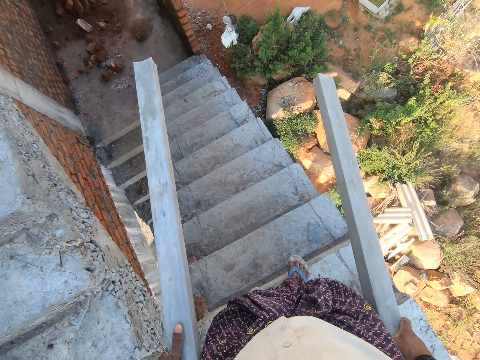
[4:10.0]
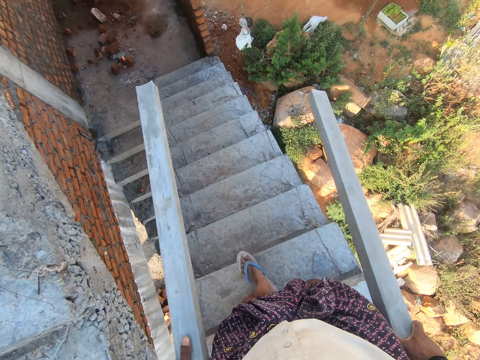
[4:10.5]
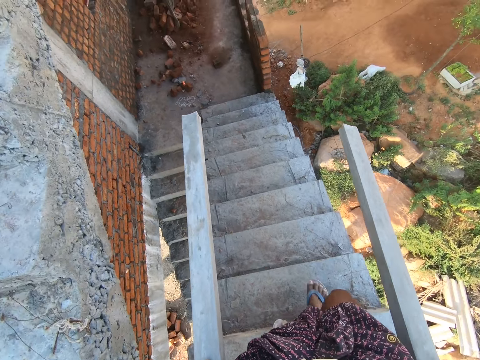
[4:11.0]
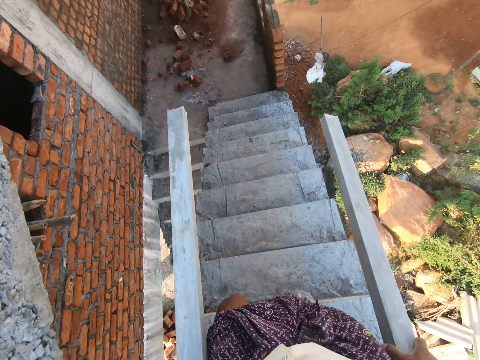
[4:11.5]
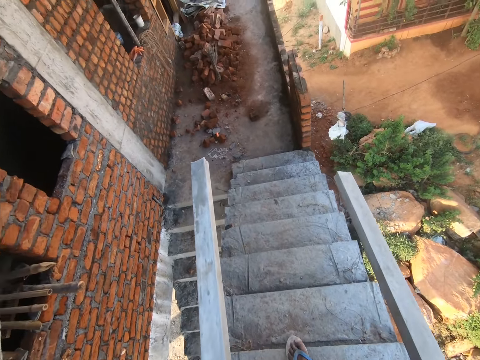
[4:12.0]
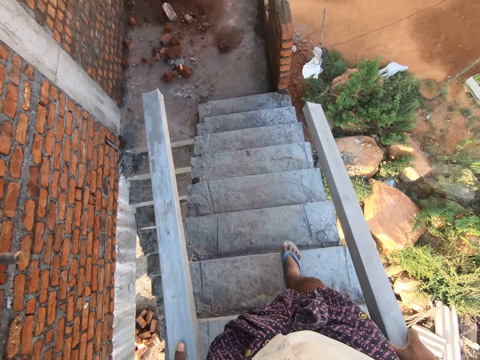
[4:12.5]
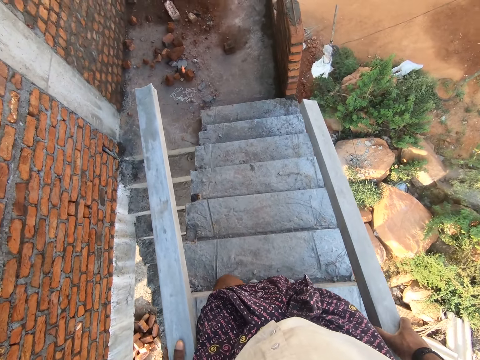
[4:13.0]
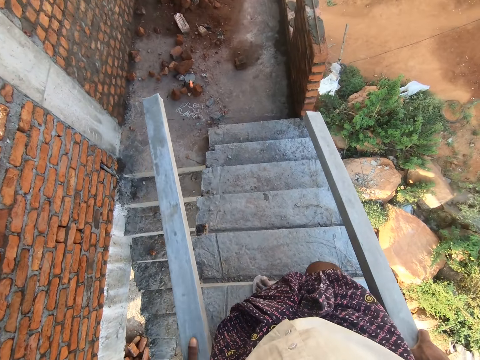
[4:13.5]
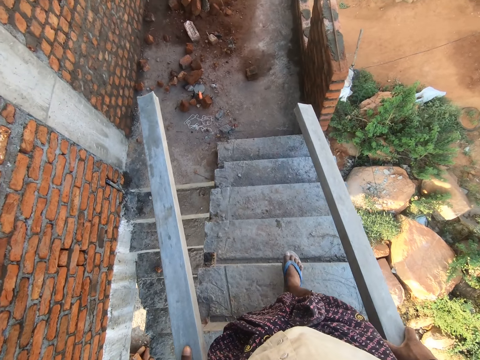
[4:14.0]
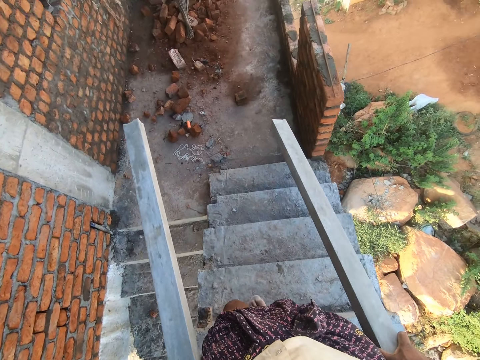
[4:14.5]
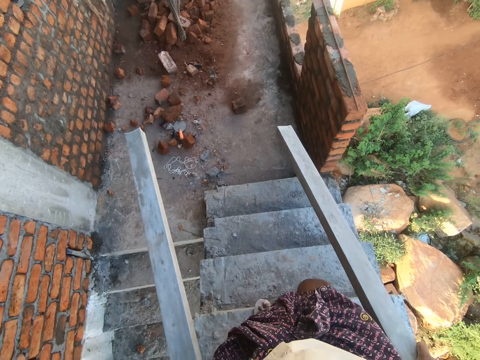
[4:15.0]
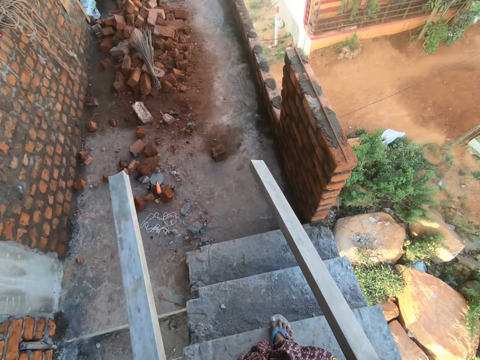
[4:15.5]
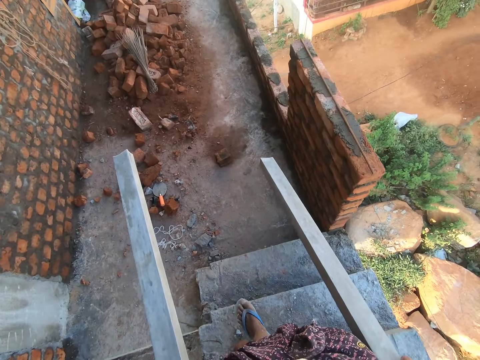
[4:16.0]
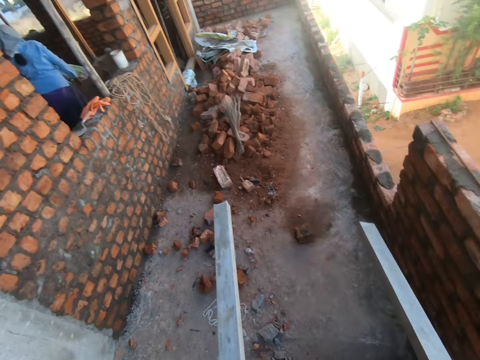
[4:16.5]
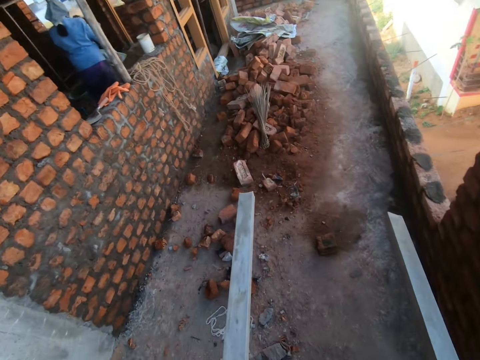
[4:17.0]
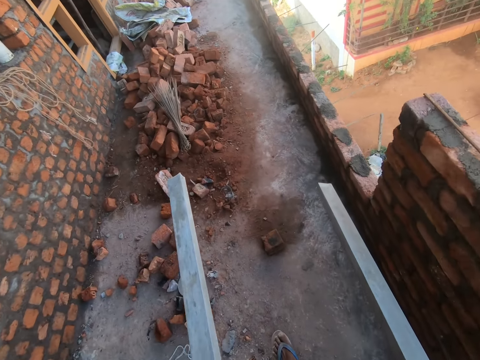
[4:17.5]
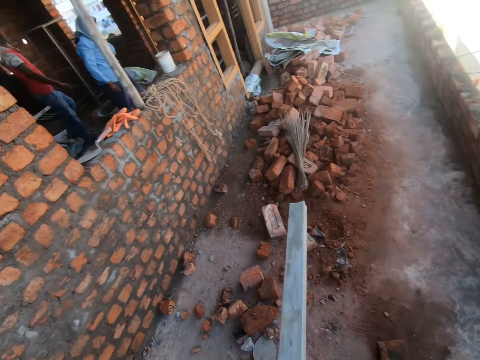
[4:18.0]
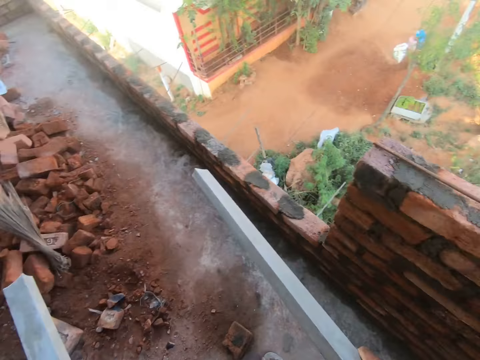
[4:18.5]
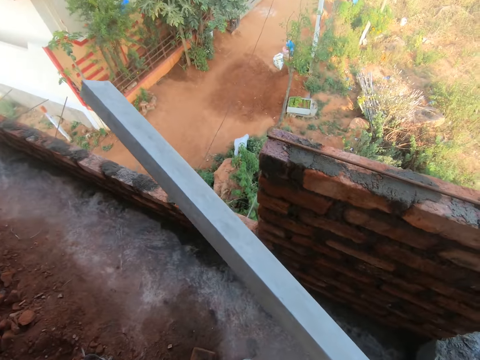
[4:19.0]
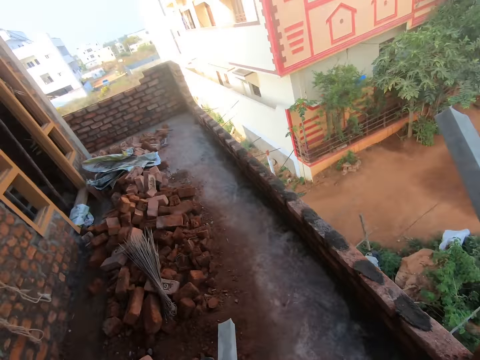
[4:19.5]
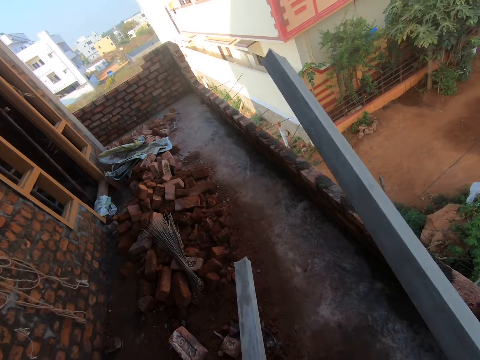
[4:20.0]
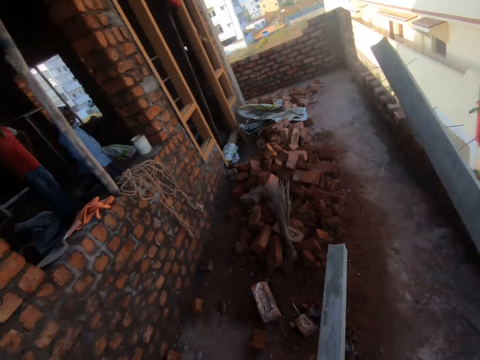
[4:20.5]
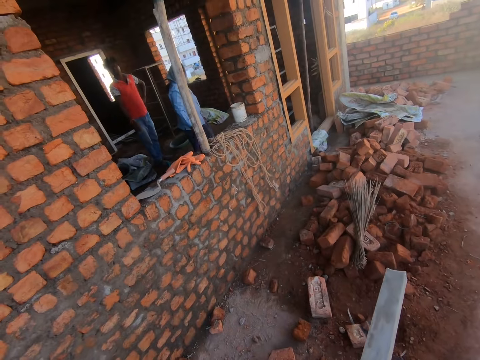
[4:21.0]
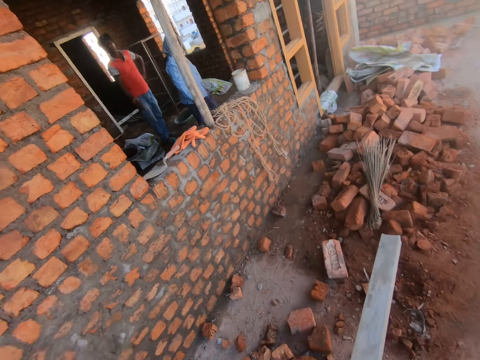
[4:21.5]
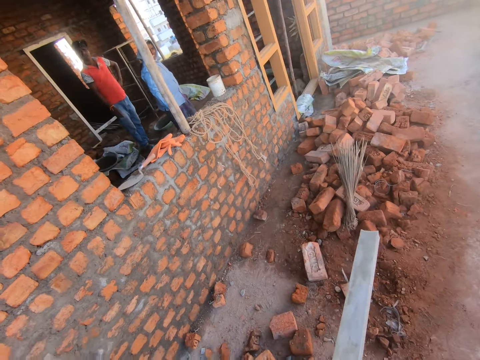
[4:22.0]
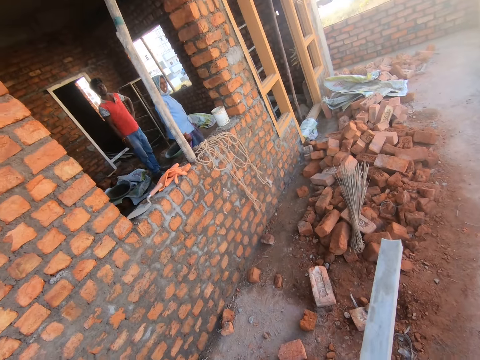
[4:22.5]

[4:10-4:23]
The camera wearer goes down the stairs. They look around the open building.

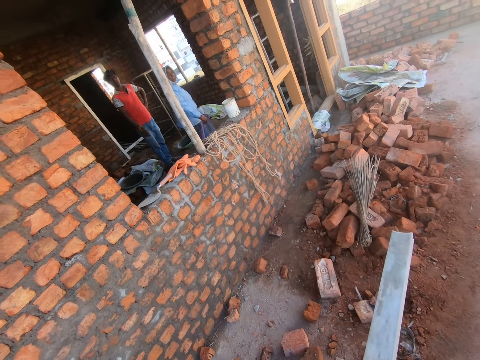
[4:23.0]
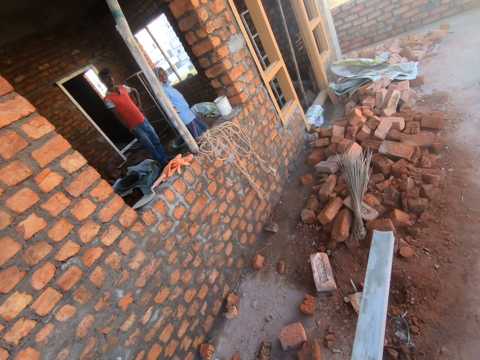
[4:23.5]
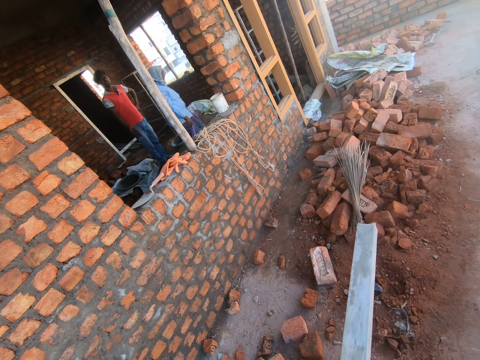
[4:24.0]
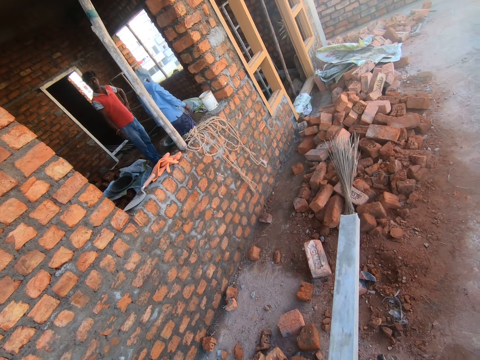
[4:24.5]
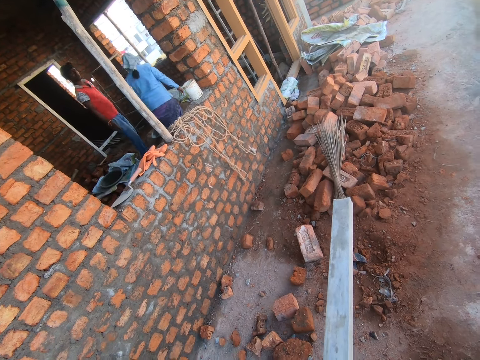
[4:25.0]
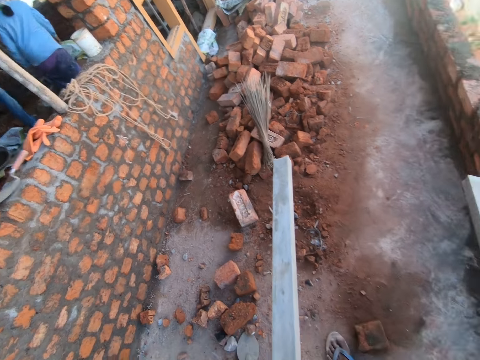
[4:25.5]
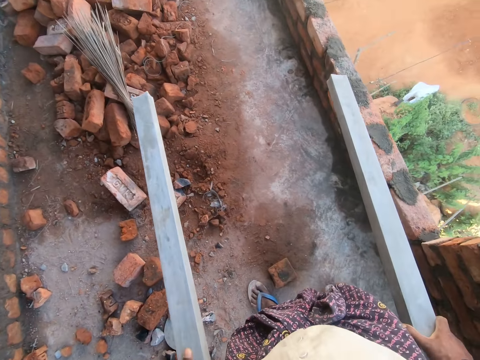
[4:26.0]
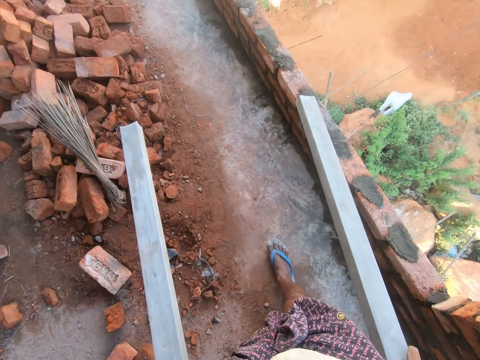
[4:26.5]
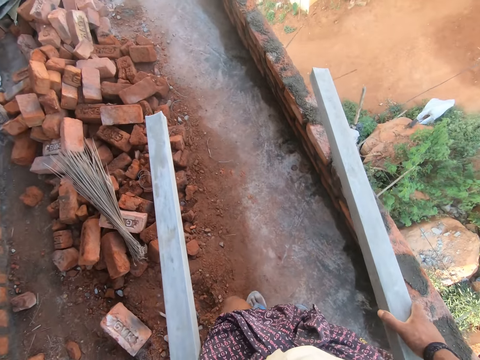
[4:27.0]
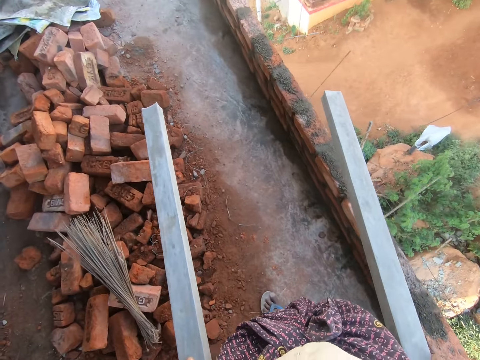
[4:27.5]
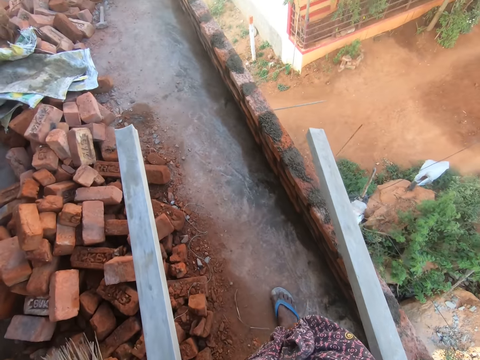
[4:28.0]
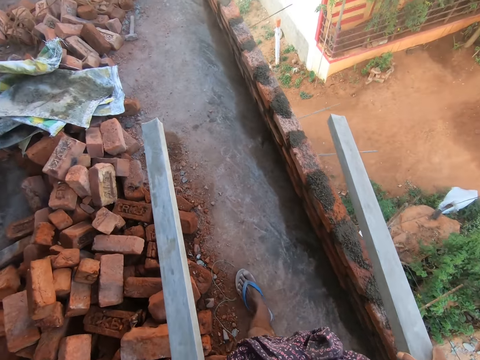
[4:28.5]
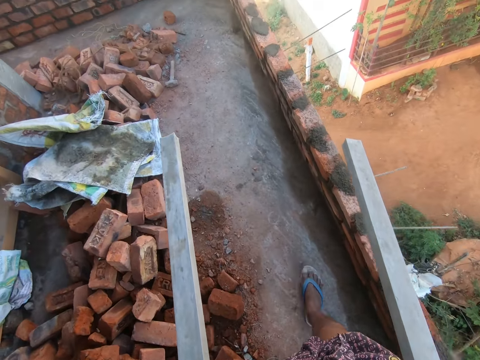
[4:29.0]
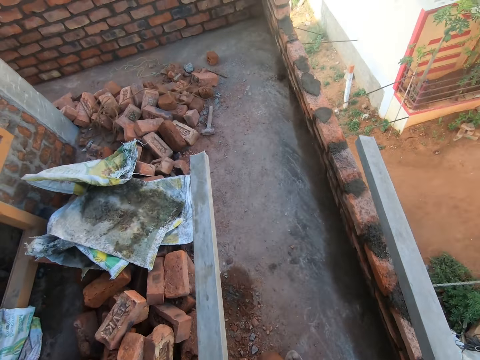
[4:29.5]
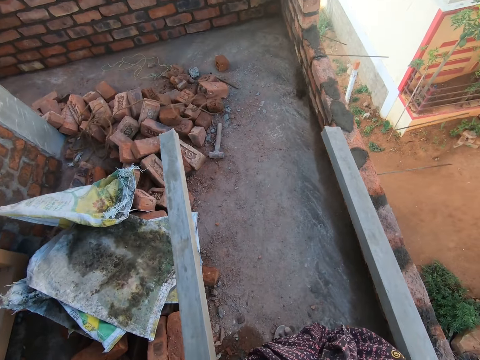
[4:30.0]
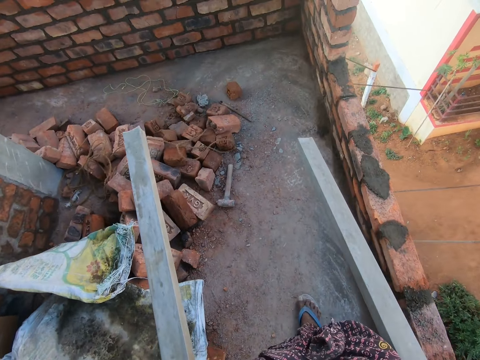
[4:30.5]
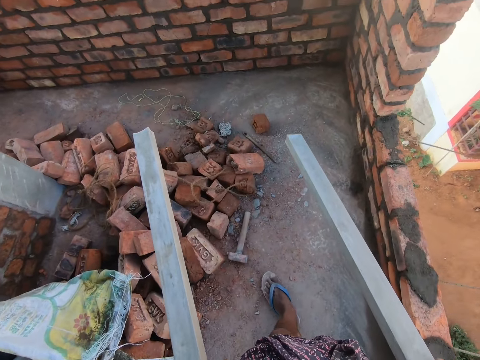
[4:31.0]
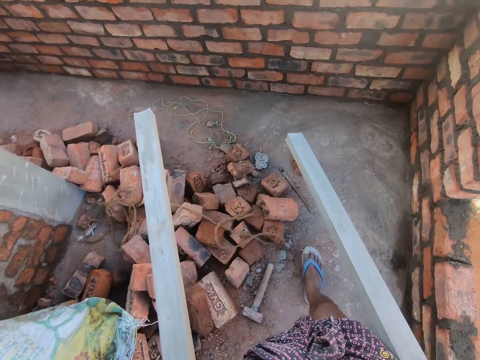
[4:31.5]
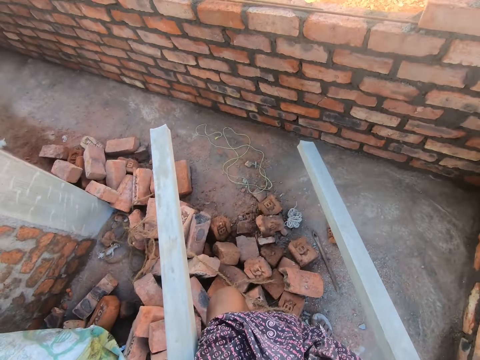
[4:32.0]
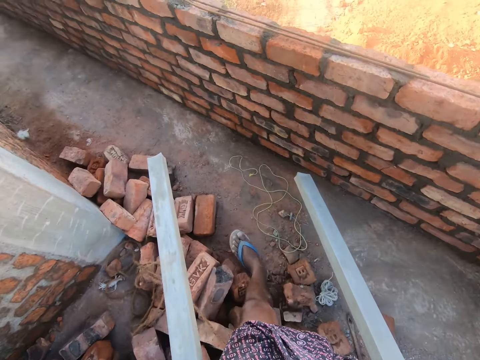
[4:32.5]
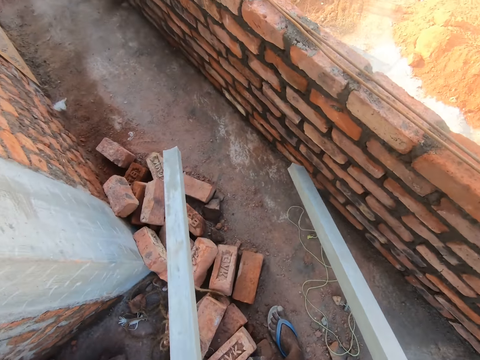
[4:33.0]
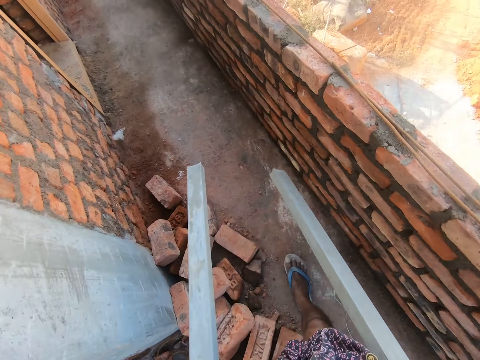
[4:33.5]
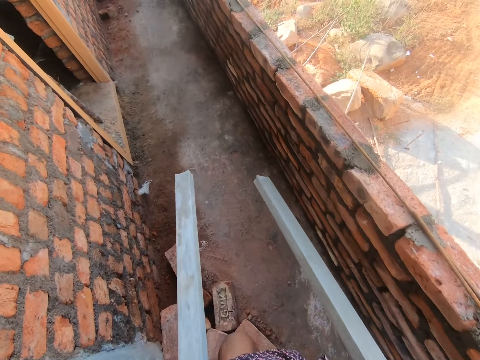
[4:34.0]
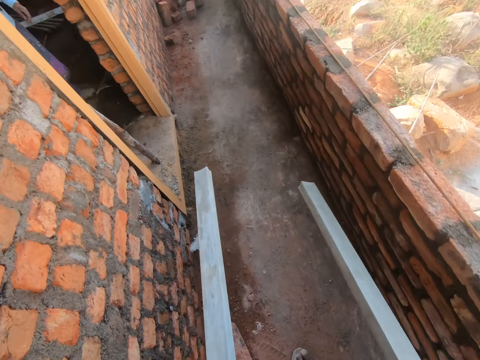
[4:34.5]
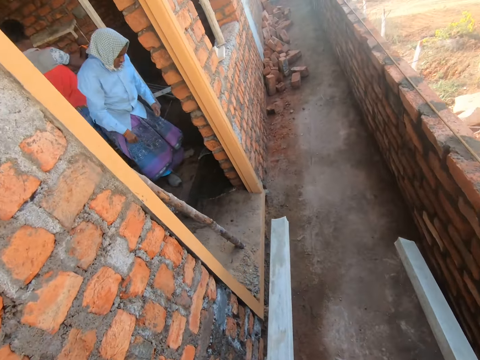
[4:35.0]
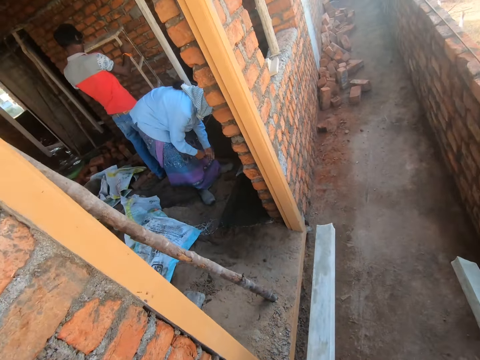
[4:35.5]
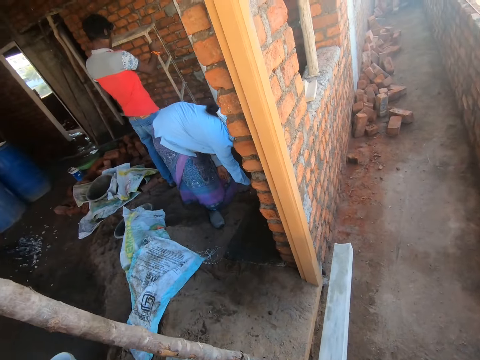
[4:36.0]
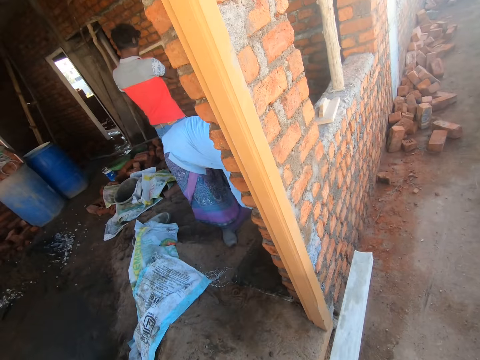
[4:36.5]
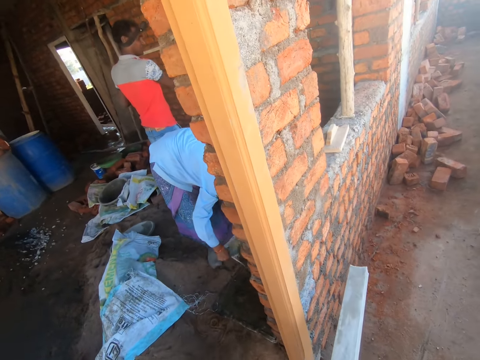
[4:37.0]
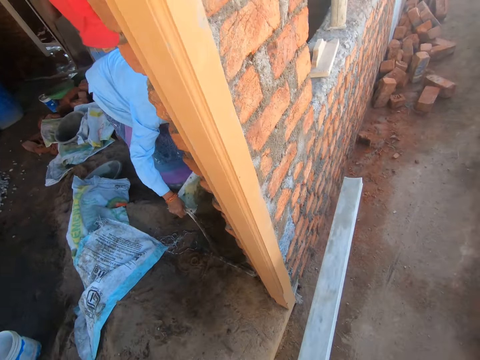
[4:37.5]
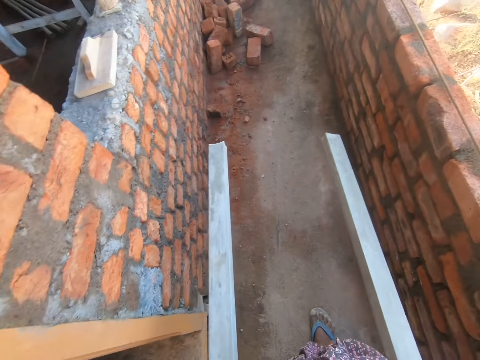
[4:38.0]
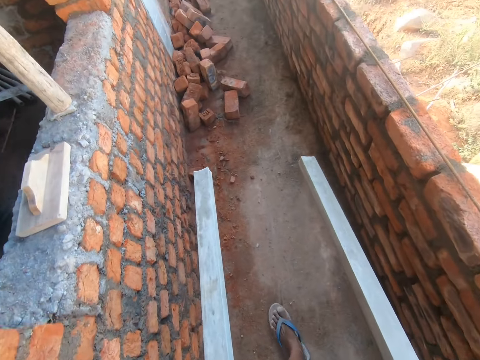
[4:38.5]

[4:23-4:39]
A man gestures his hands. He walks around a room. Another man walks around the room. The camera wearer walks around the building corridor. The first man stands on the building corridor and picks up a bag of cement from the ground floor.
